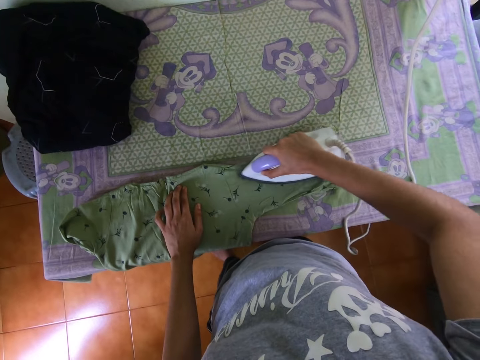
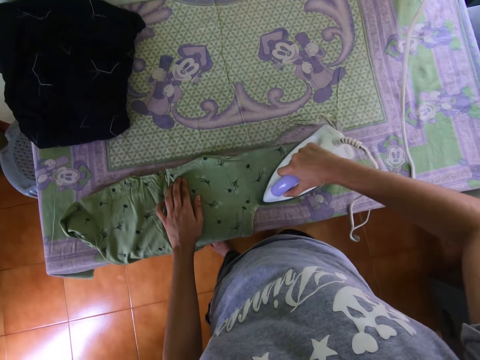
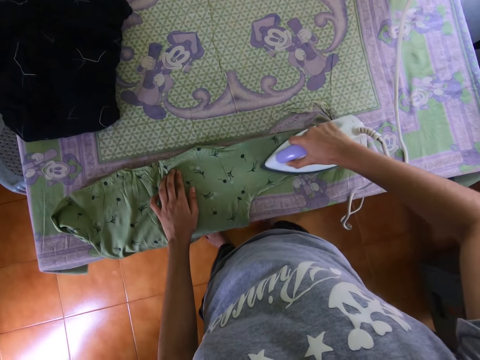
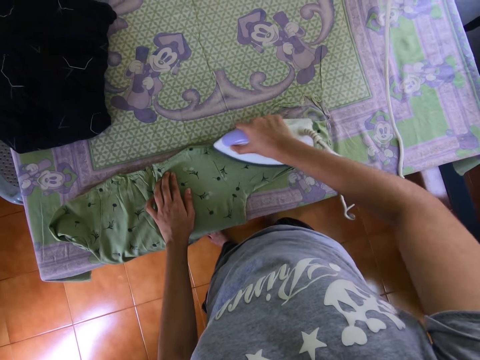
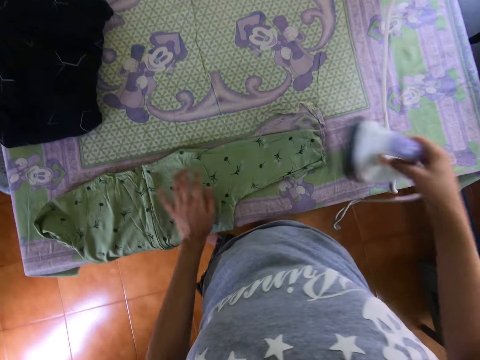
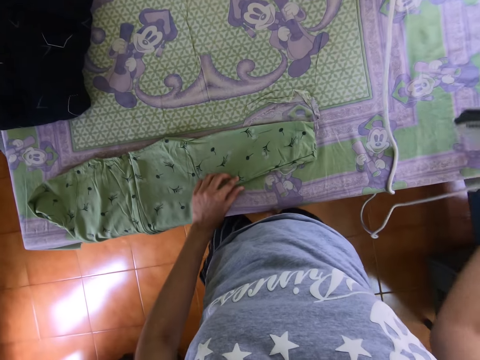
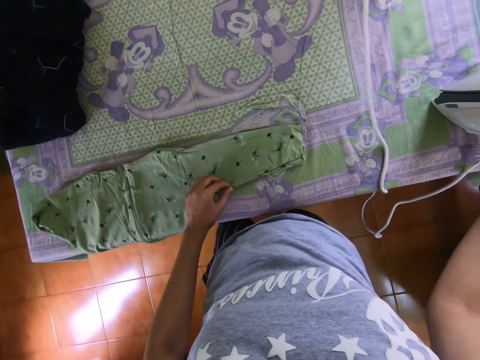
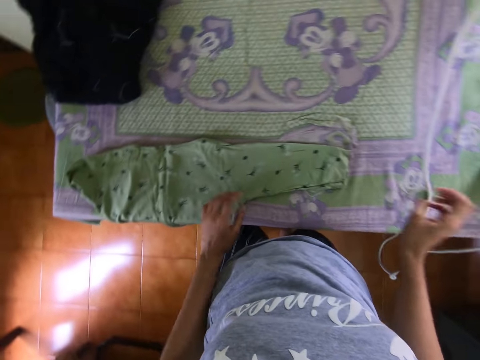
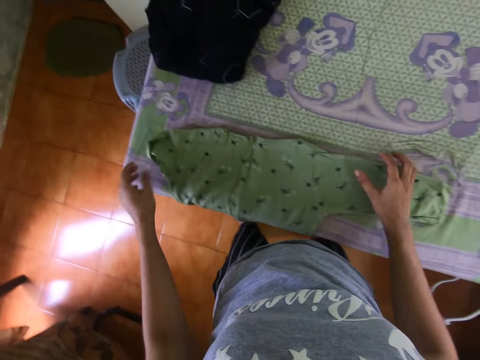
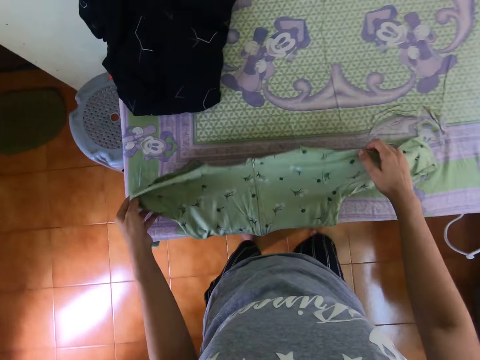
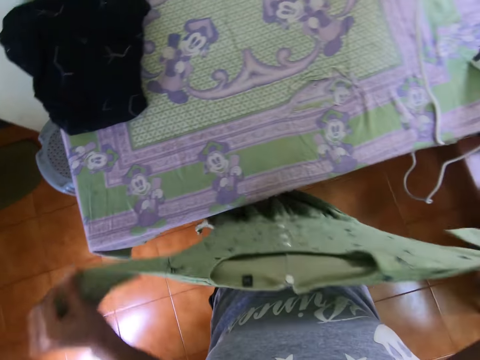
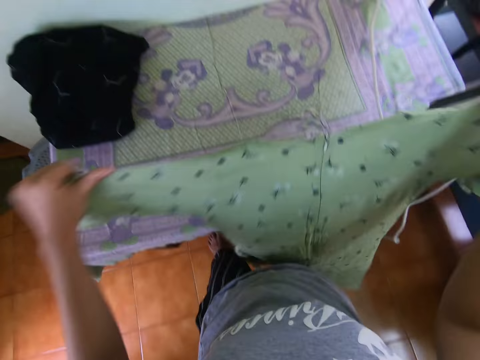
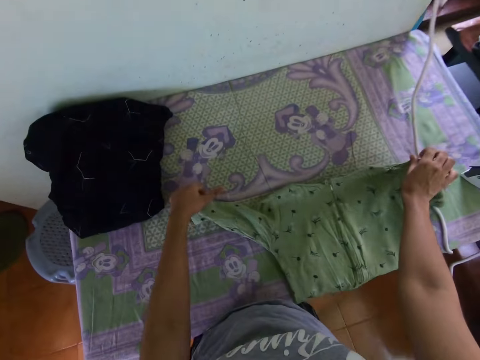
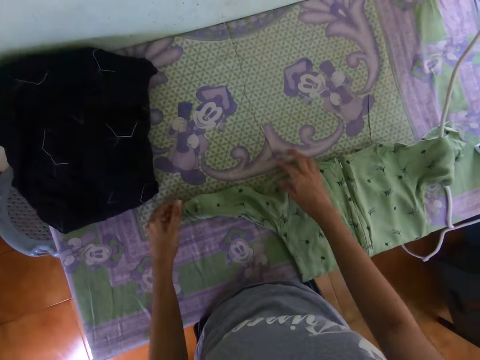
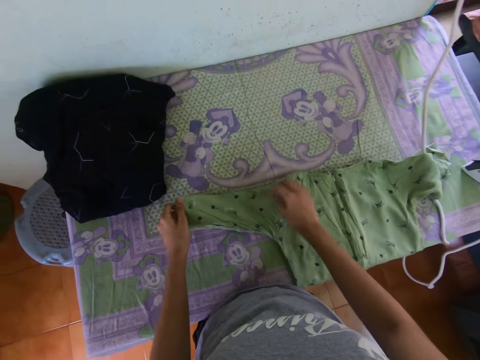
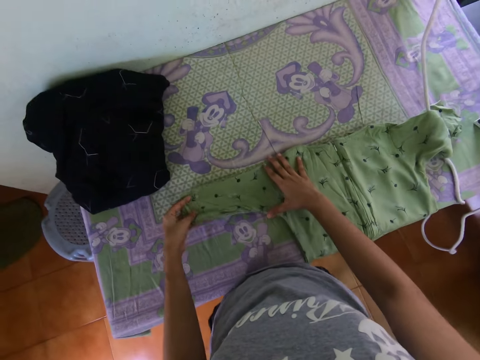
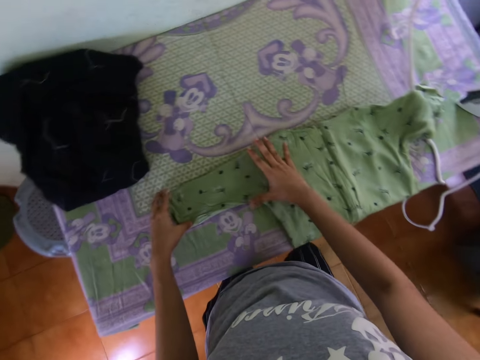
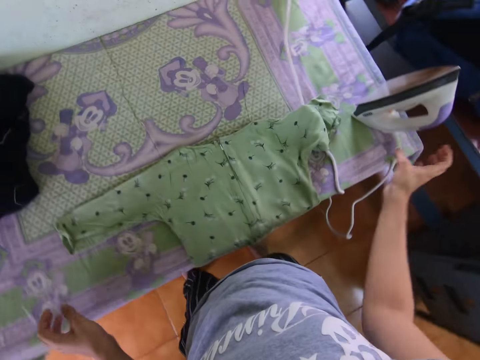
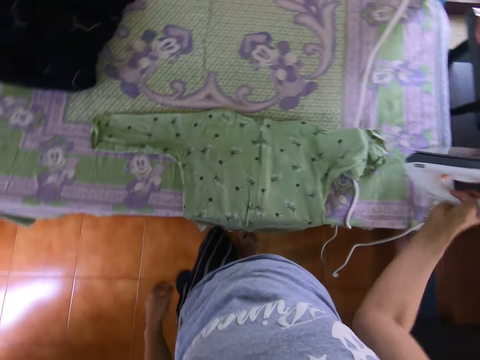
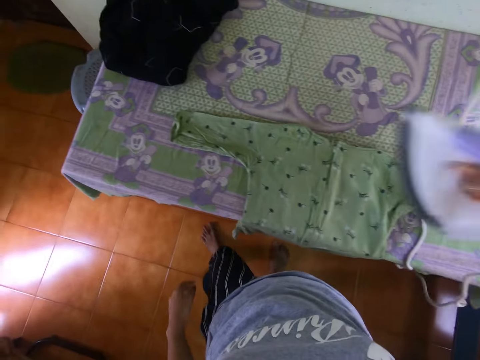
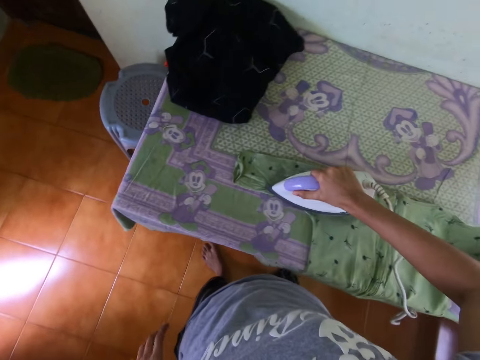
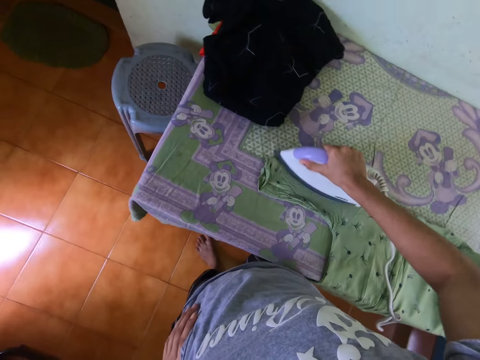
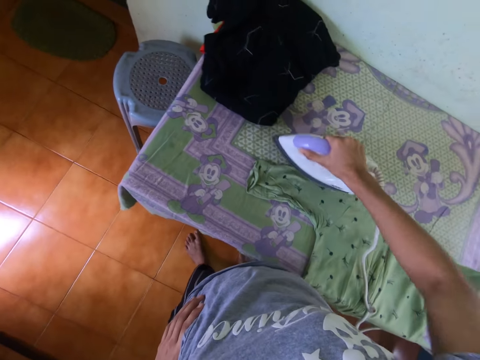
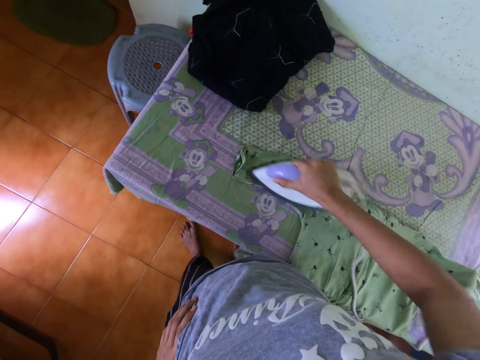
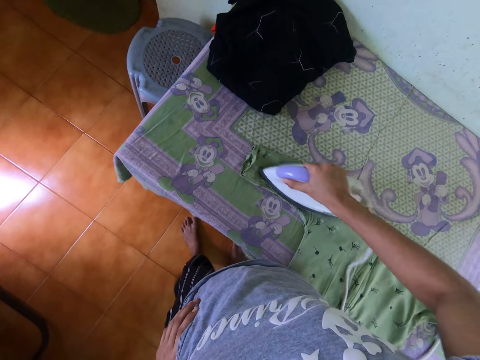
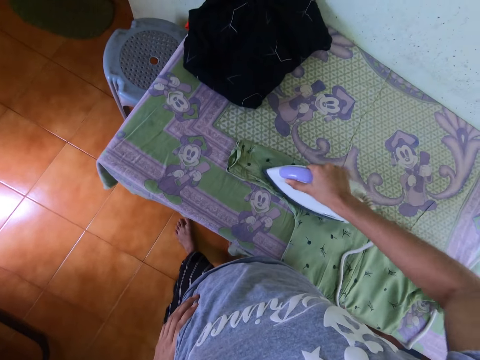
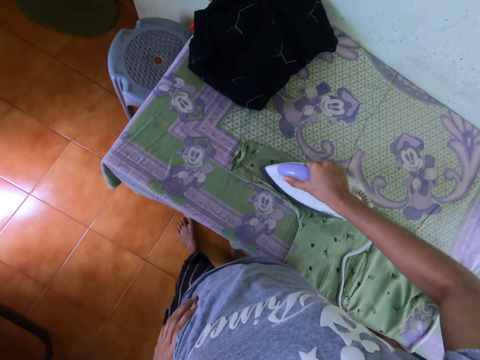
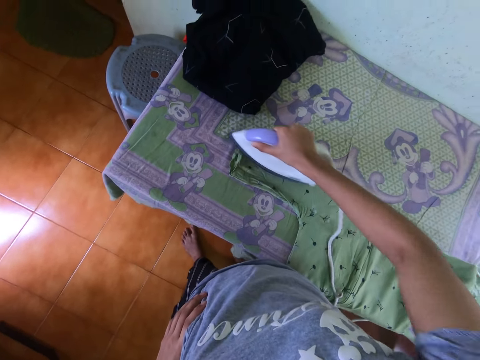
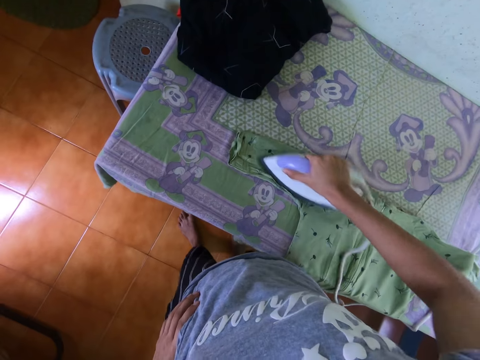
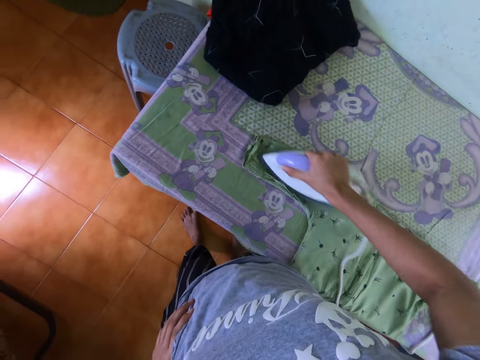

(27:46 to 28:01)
The camera wearer places the iron box on the table. They lift the dress, adjust the dress and place the dress on the table. They pick the iron box. They iron the dress.

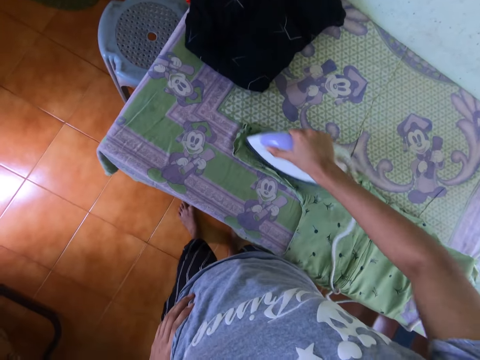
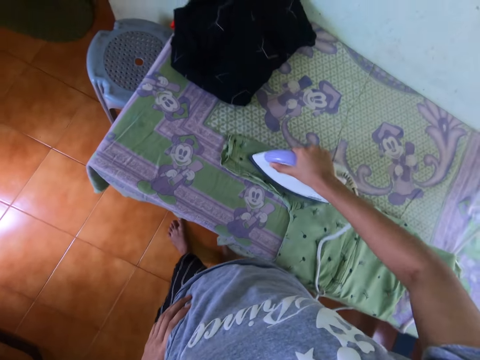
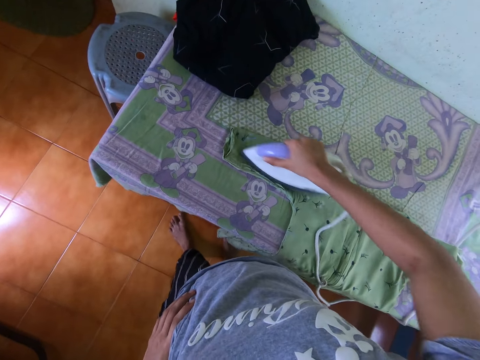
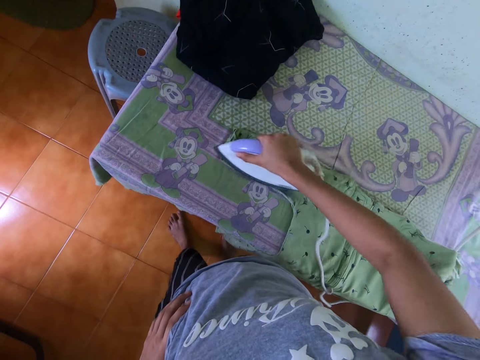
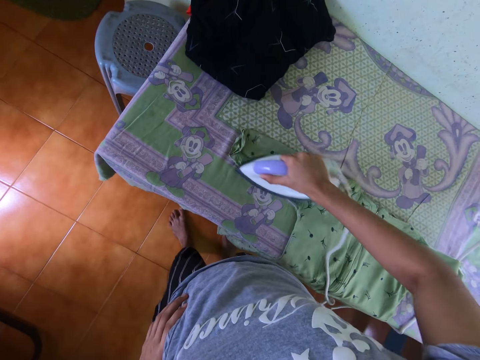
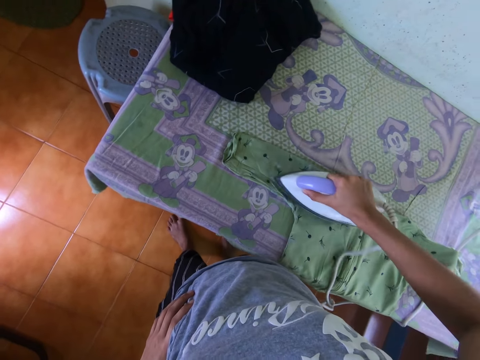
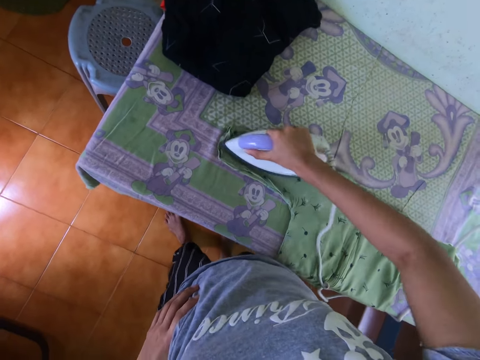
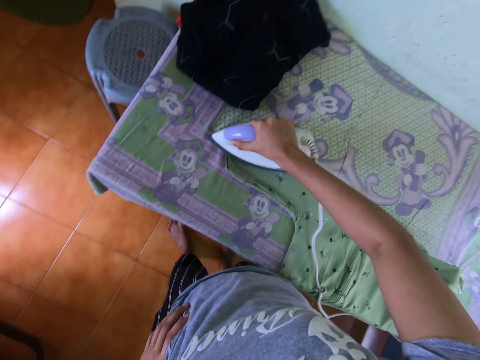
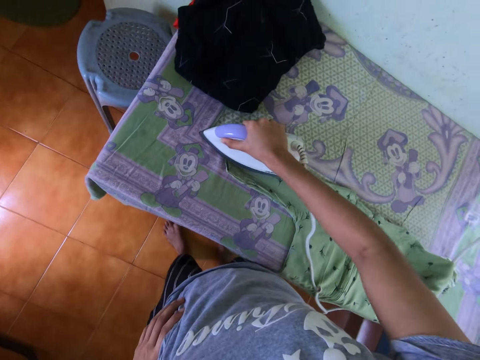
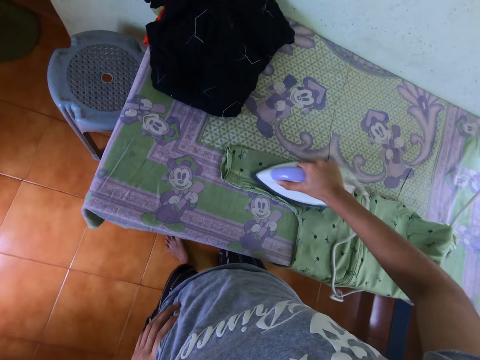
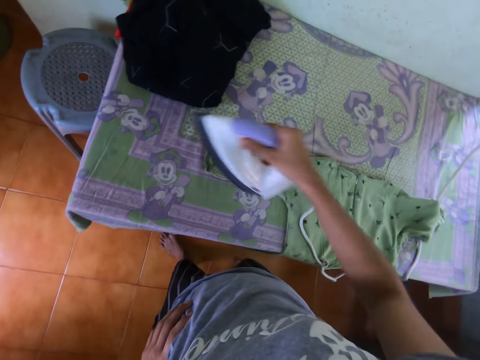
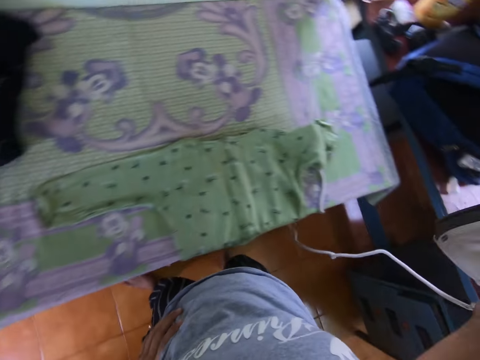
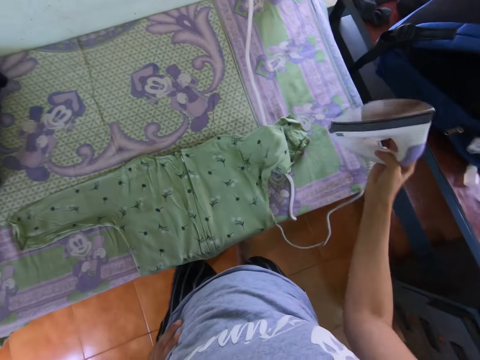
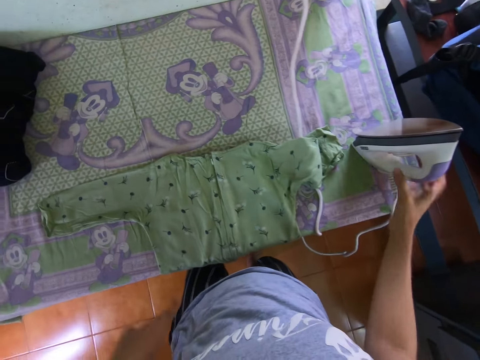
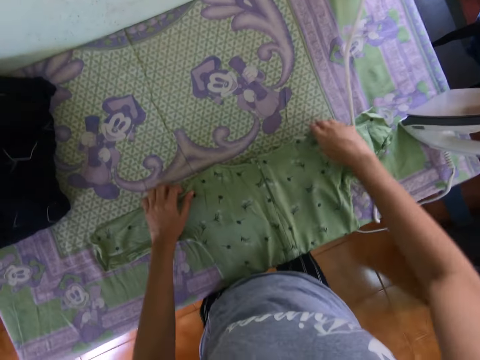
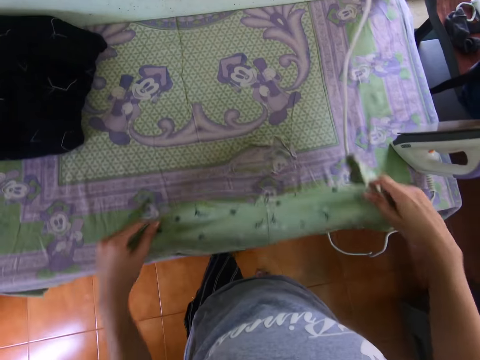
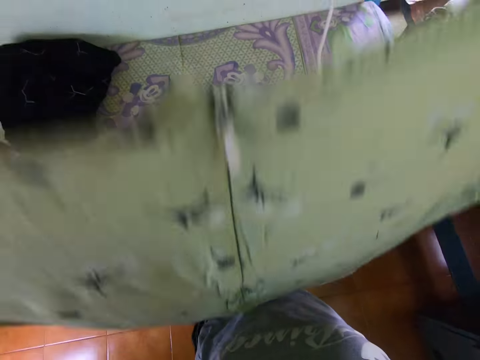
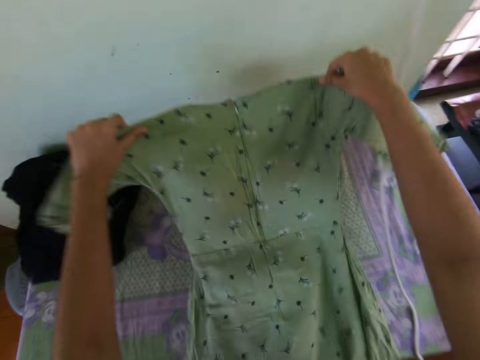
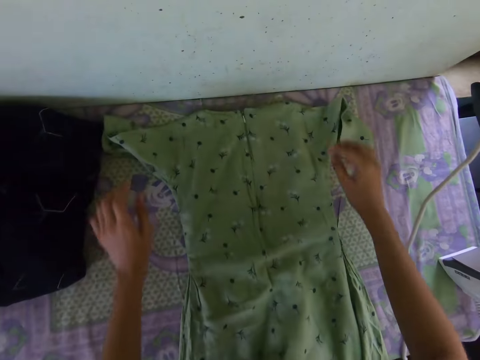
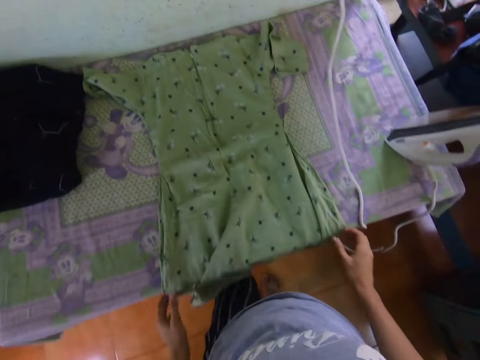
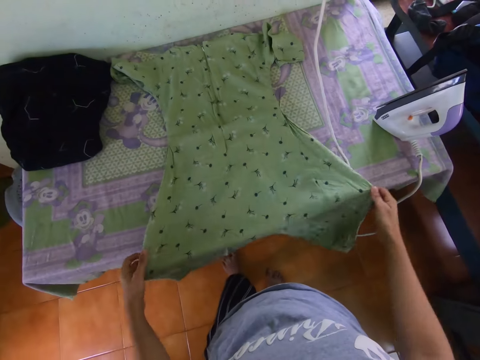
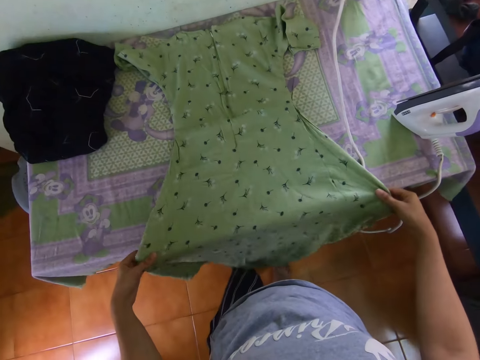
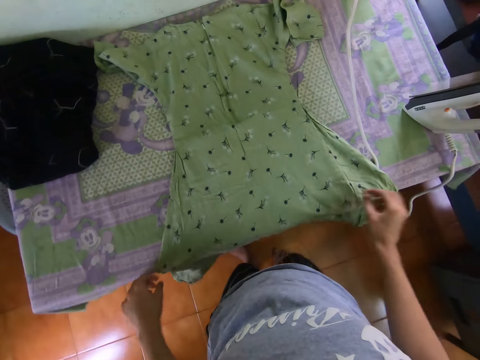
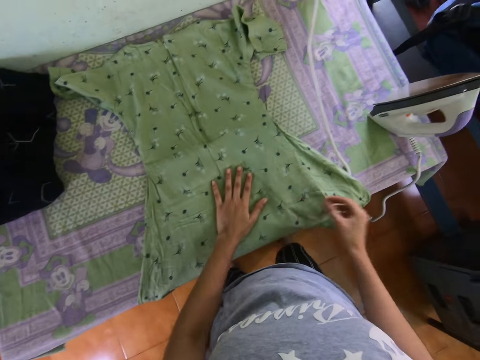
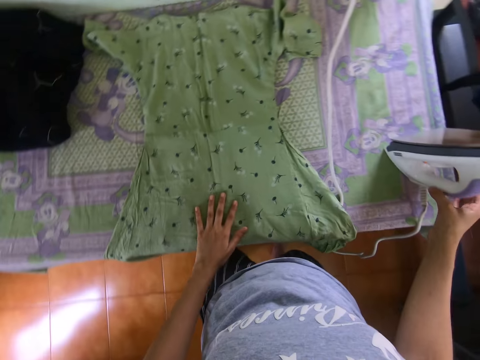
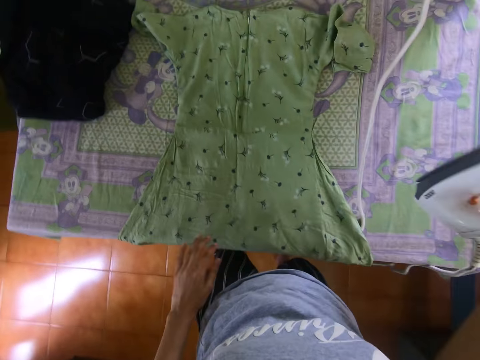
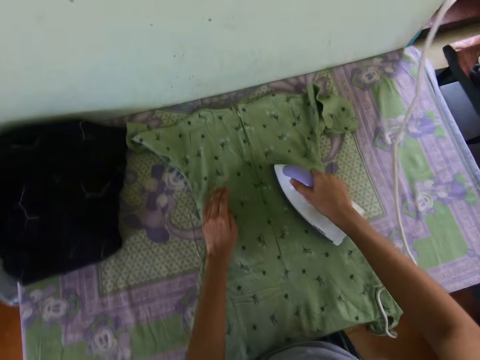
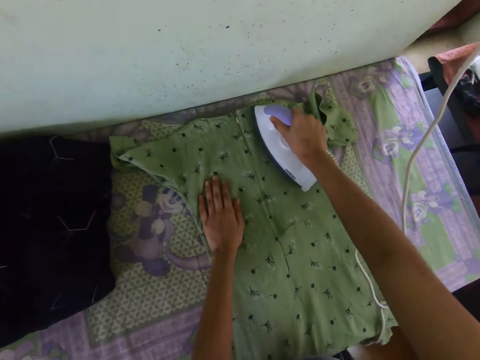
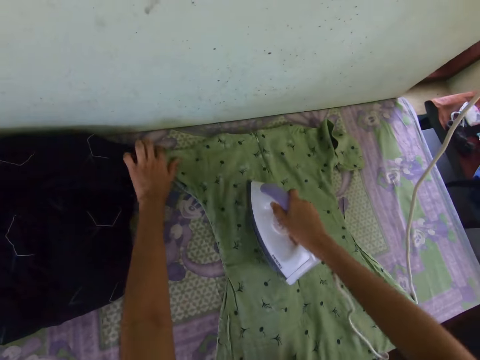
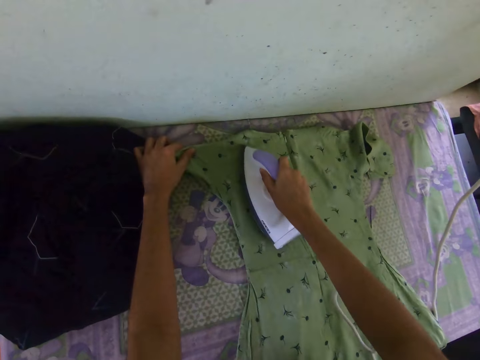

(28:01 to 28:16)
The camera wearer places the iron box on the table. They lift the dress and adjust the cloth. They place the dress on the table and straighten the dress on the table. They pick up the iron box. They iron the dress.
